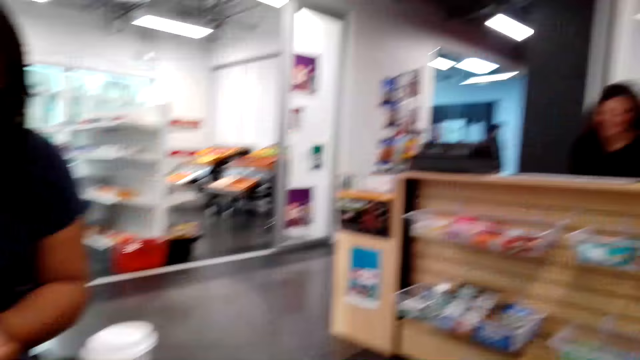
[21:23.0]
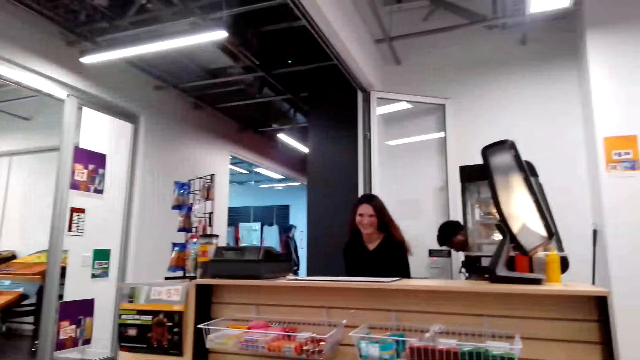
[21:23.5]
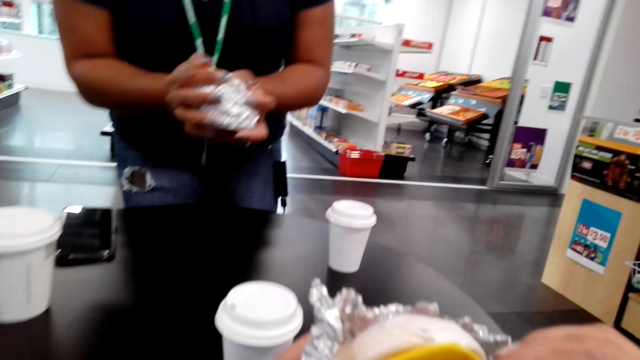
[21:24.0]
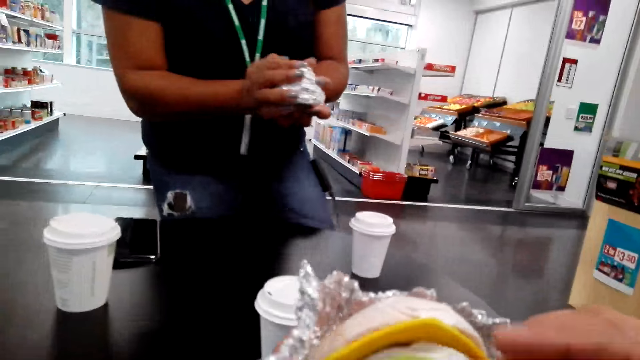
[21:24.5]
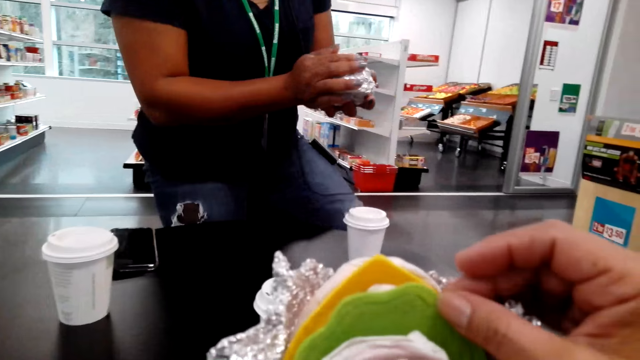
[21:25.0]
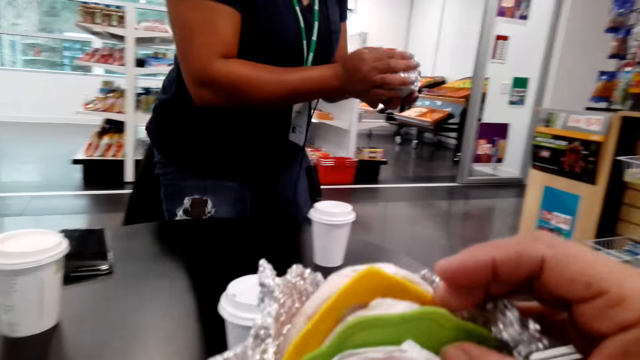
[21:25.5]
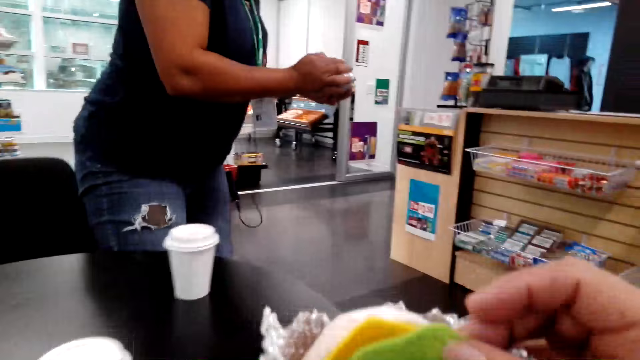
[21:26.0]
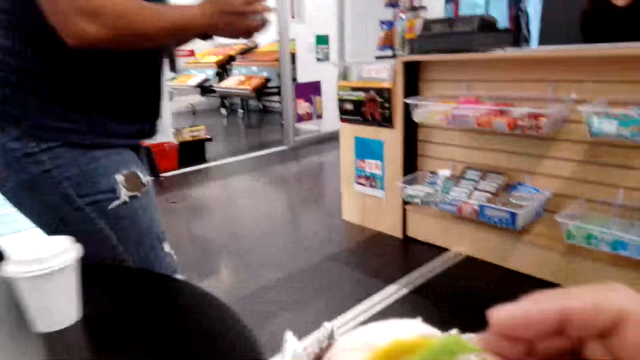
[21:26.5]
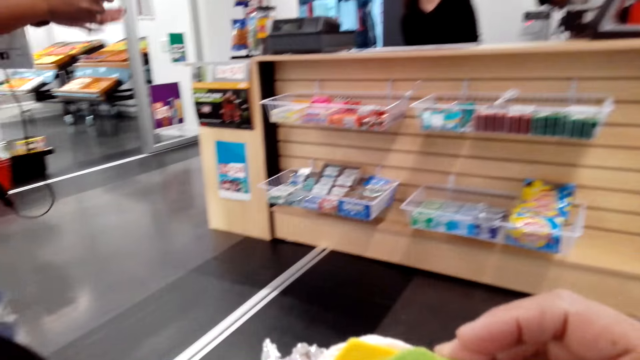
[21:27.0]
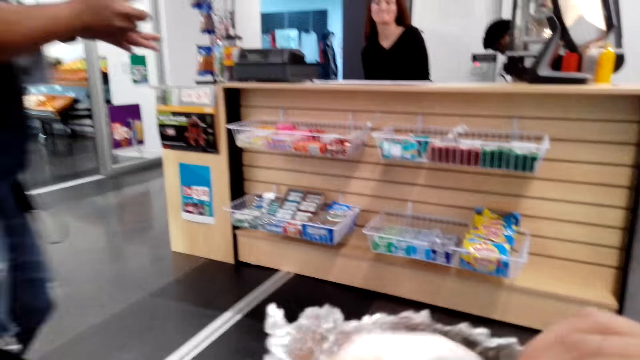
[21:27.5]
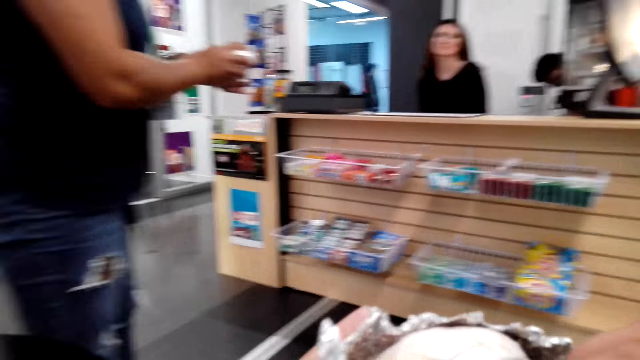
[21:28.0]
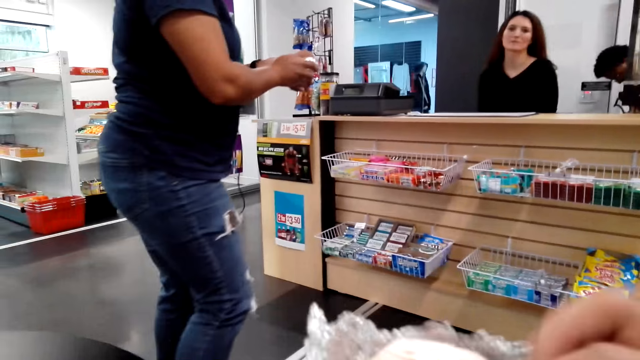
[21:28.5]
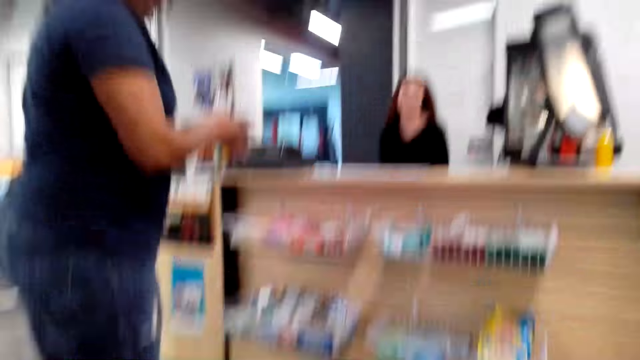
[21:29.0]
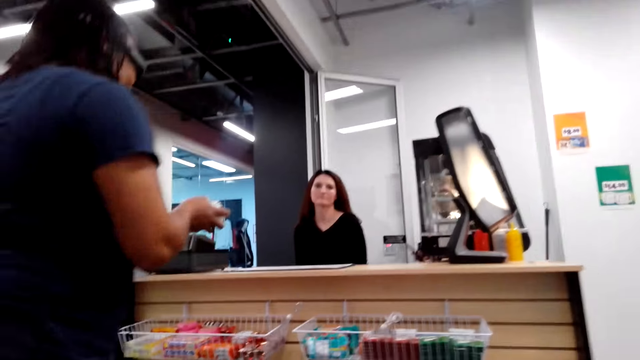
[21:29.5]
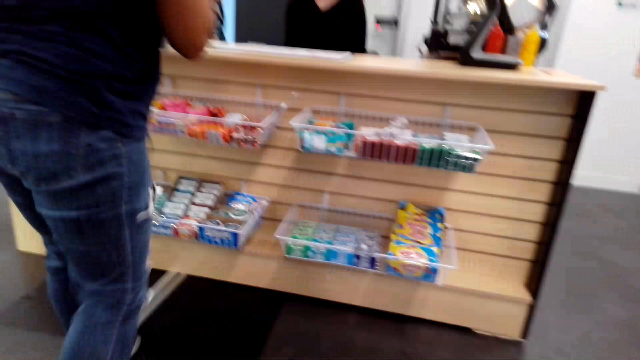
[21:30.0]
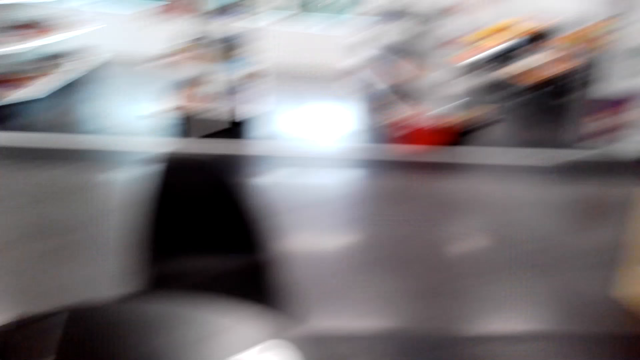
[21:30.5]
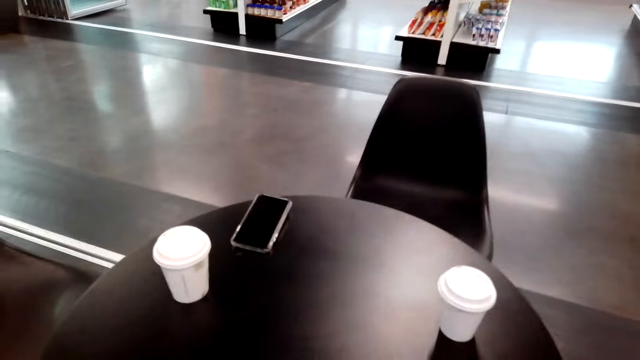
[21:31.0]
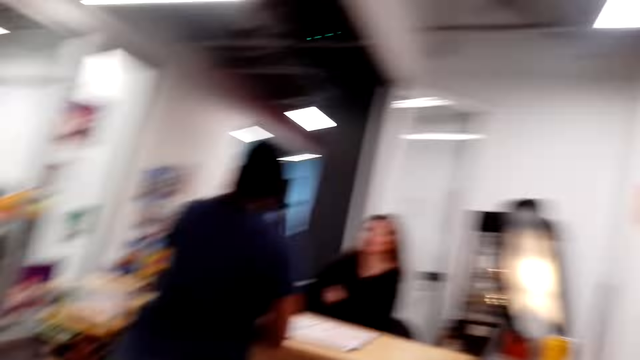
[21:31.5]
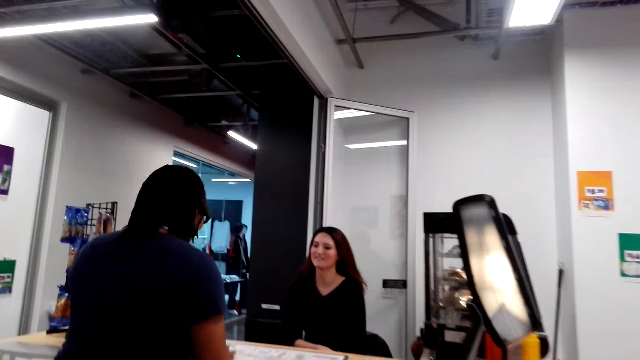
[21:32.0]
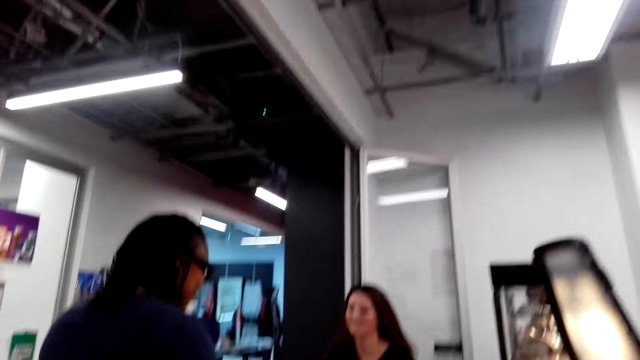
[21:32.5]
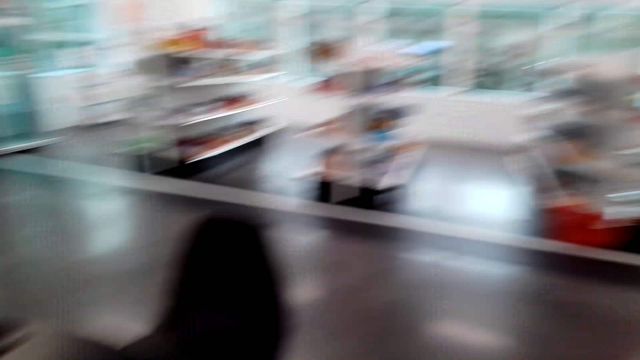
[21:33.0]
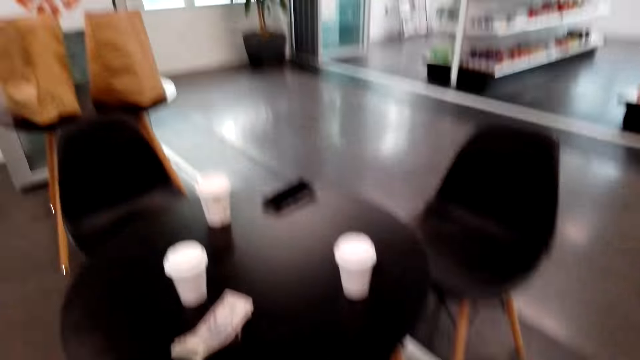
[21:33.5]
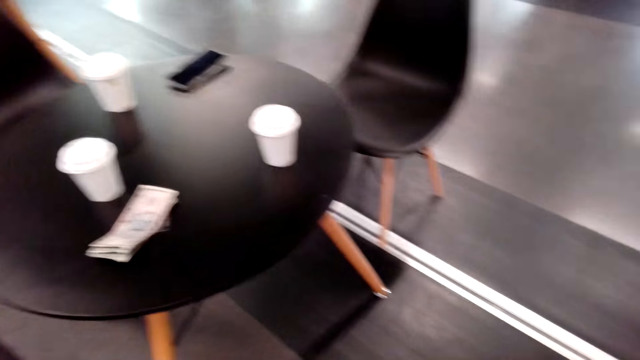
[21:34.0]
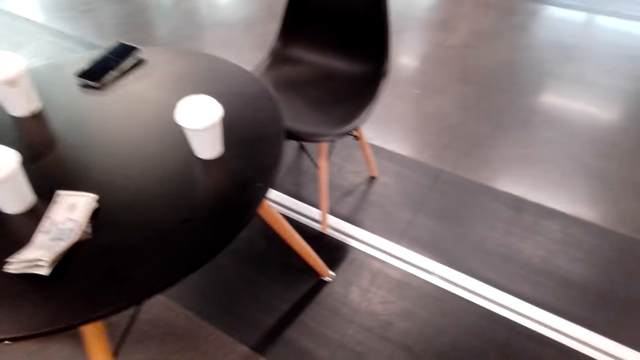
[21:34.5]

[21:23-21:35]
The camera wearer looks around and looks at something. The woman stands up from the chair and walks around. The camera wearer looks around.

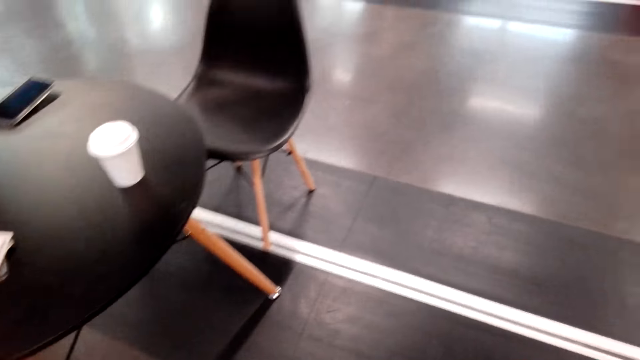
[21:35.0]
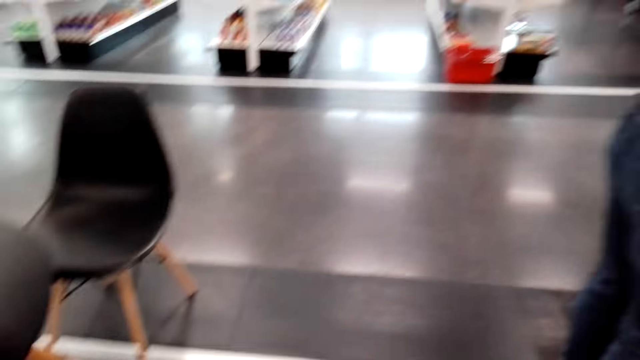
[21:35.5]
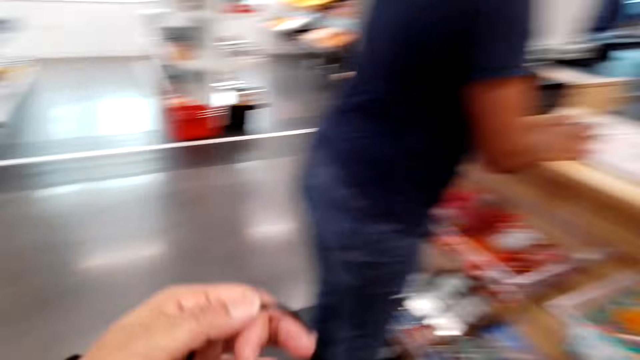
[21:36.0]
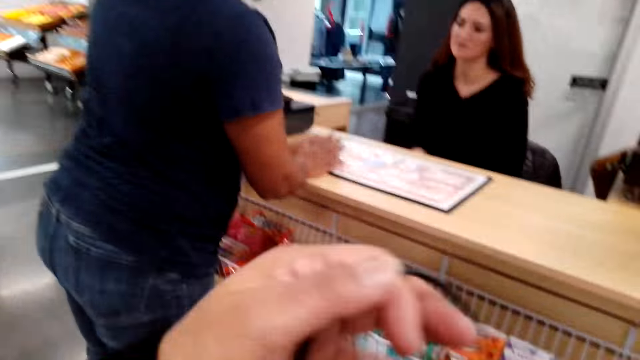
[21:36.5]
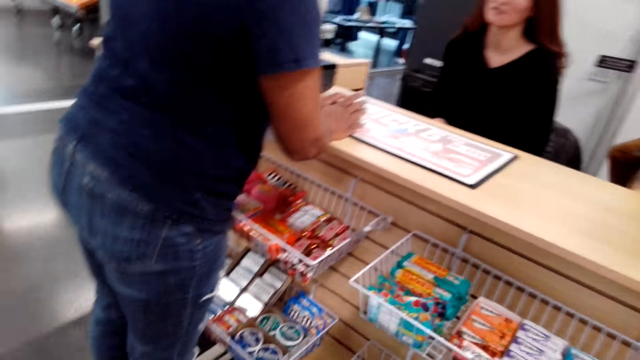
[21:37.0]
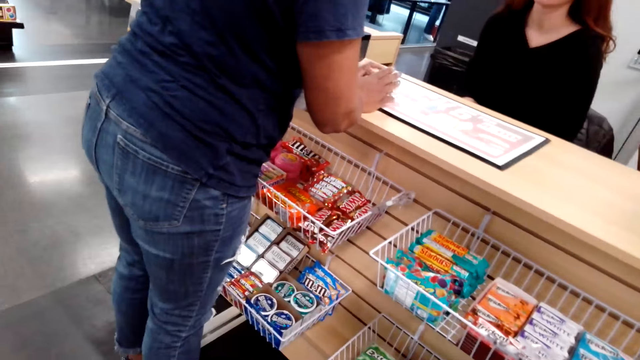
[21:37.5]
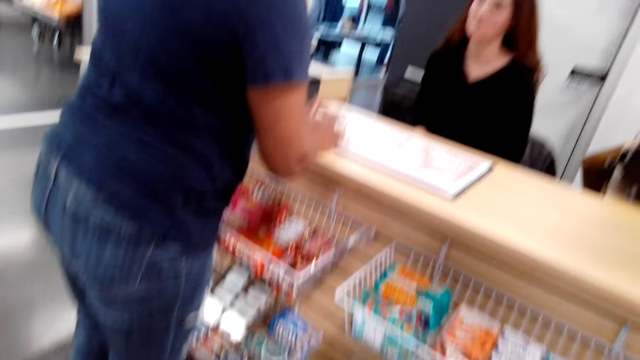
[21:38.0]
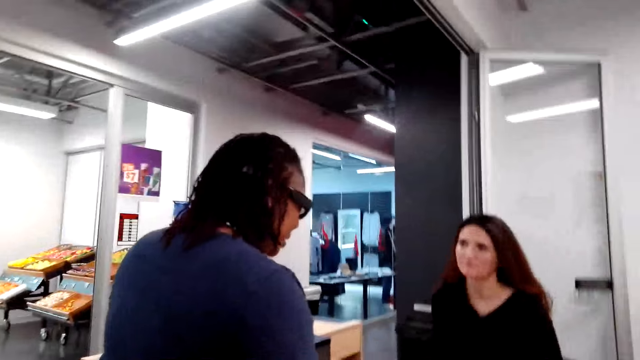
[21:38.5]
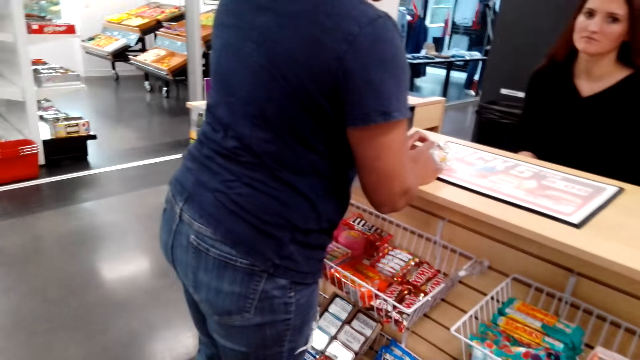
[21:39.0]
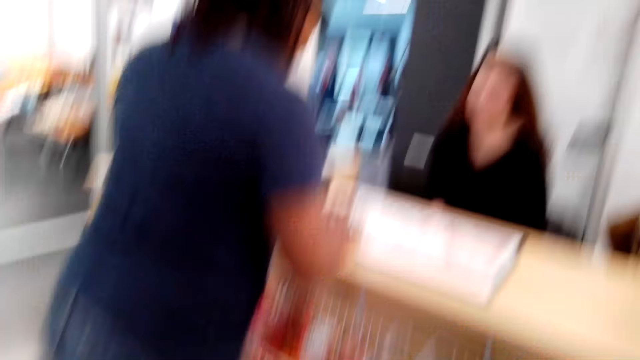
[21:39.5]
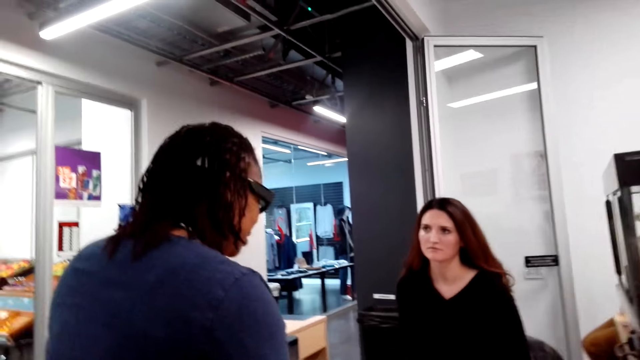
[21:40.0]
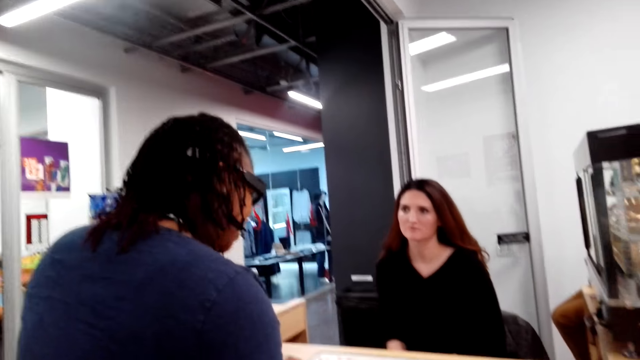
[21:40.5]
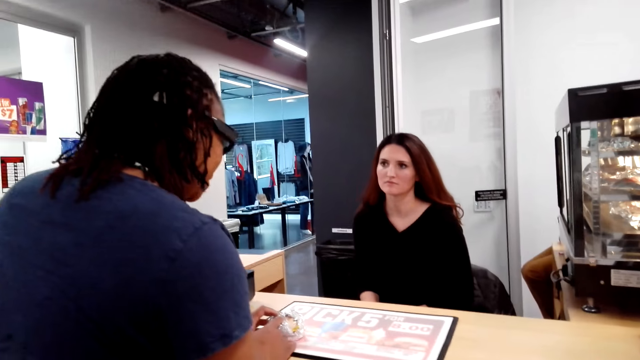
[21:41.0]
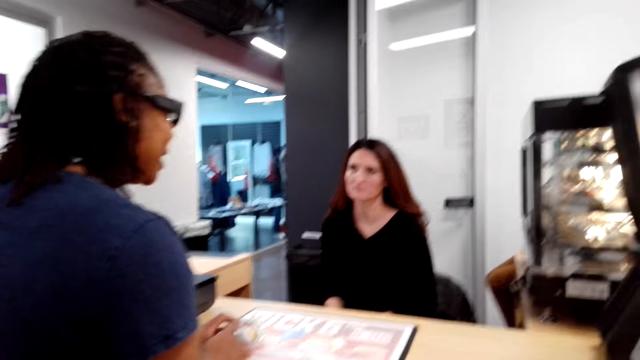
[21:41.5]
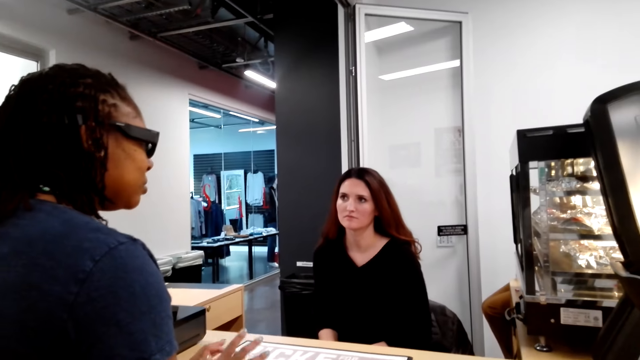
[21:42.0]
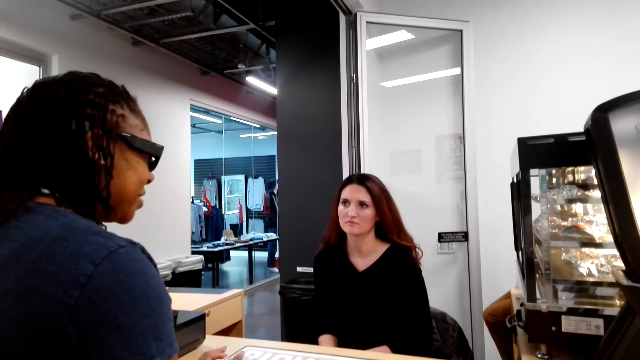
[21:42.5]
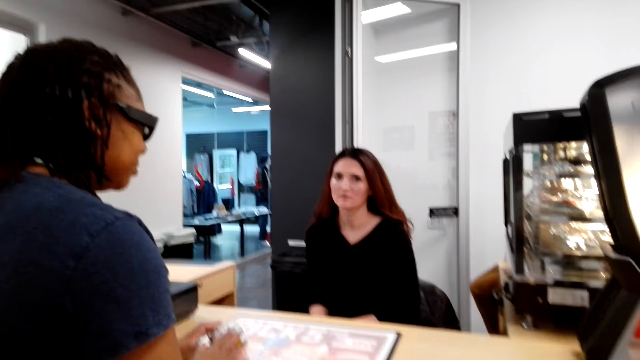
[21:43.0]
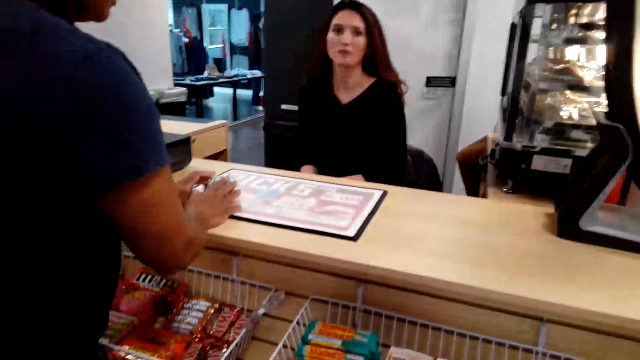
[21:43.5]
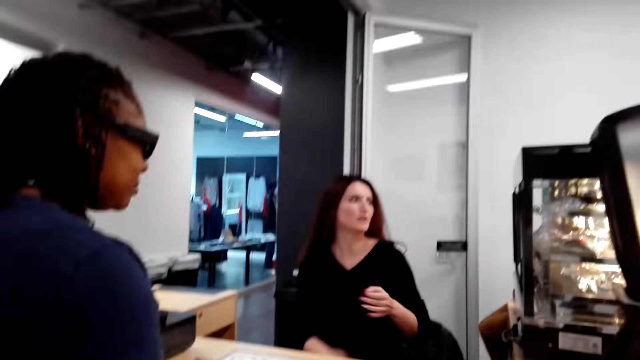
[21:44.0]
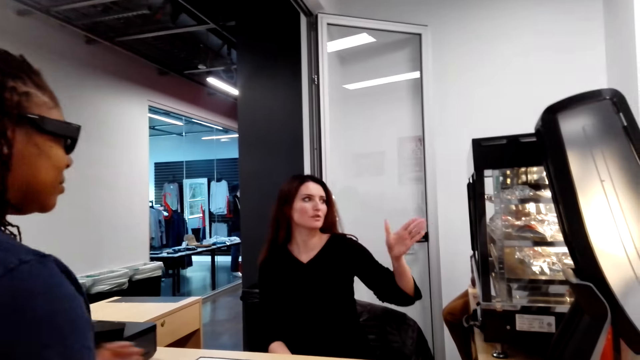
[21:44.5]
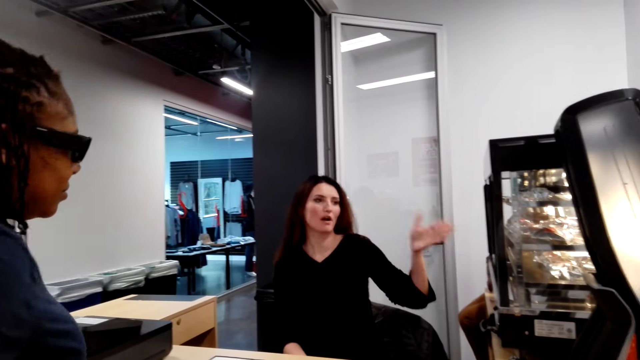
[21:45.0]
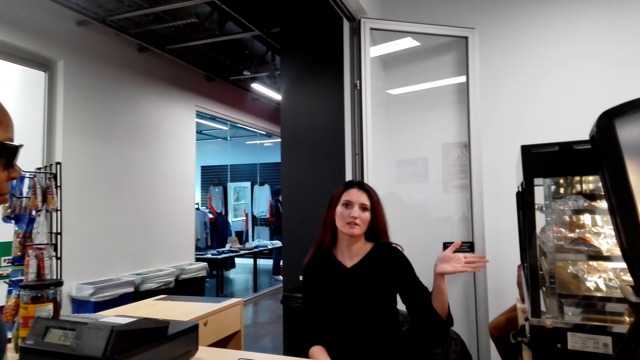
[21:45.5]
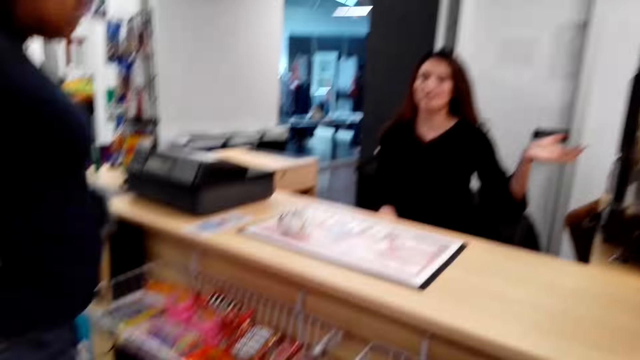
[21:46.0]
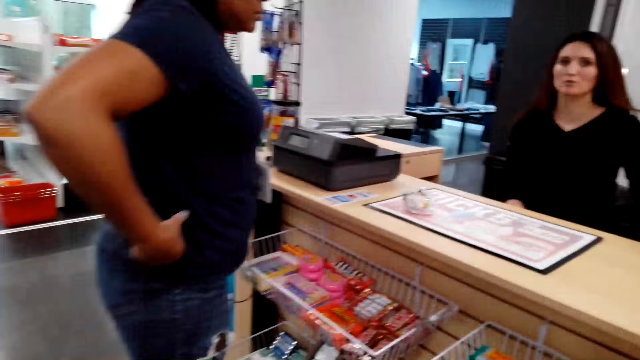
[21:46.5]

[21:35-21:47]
The camera wearer walks around. Another woman points ahead.
